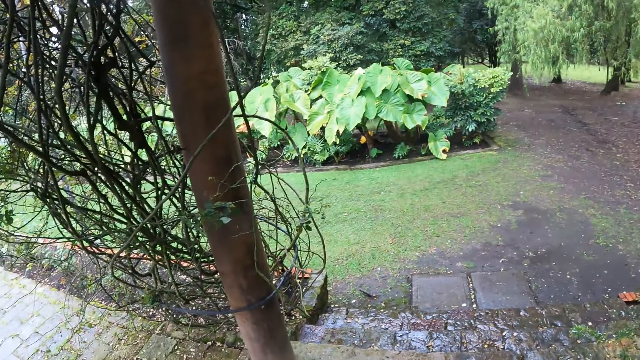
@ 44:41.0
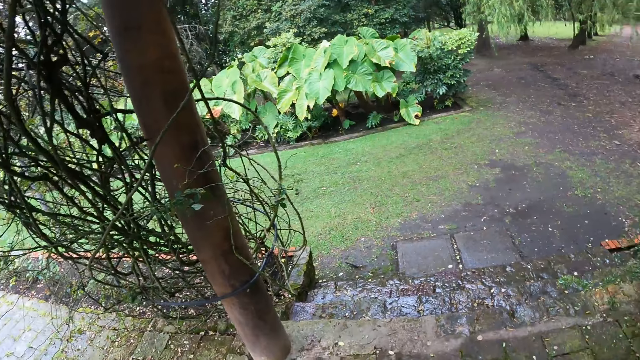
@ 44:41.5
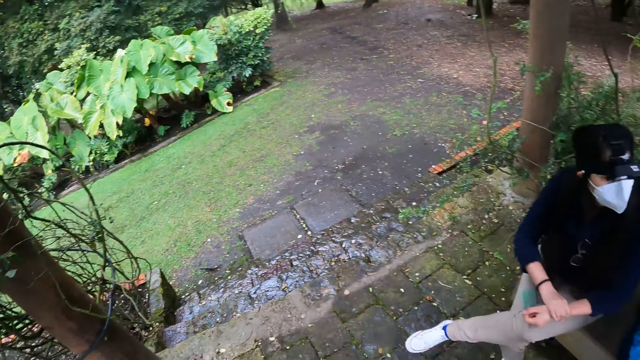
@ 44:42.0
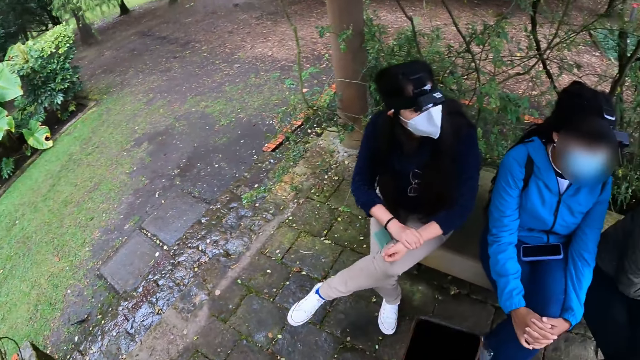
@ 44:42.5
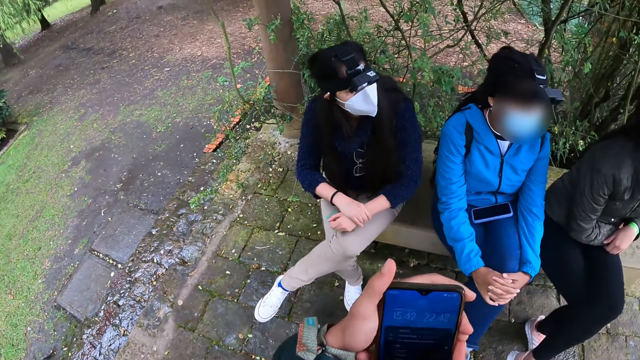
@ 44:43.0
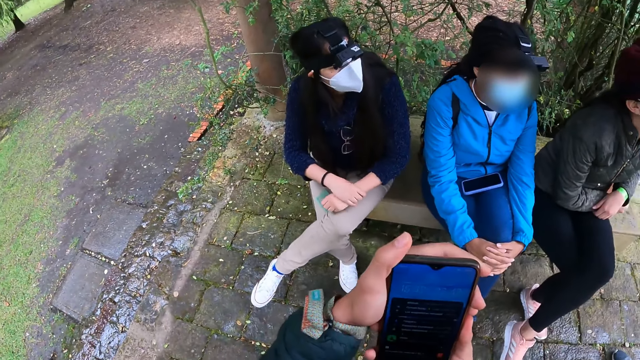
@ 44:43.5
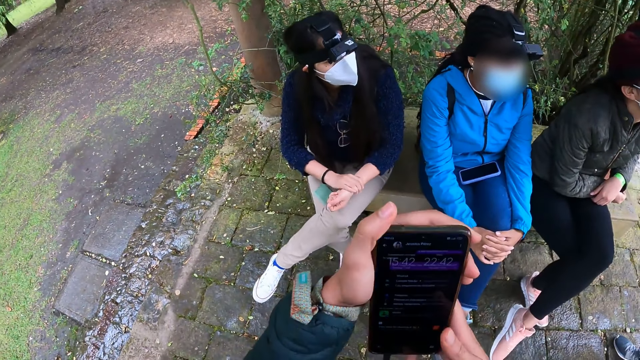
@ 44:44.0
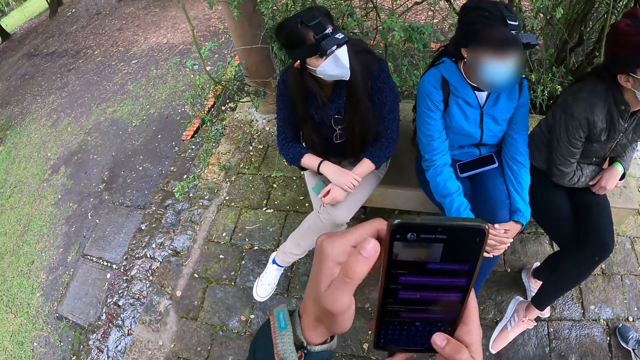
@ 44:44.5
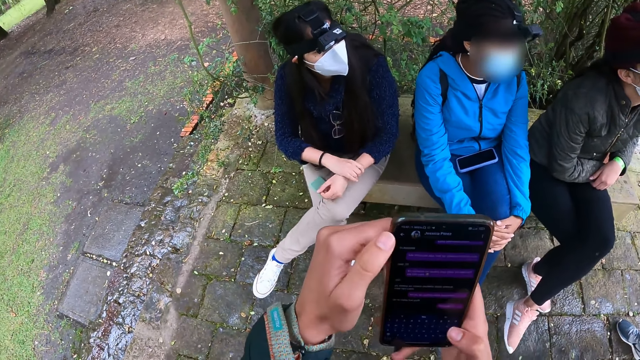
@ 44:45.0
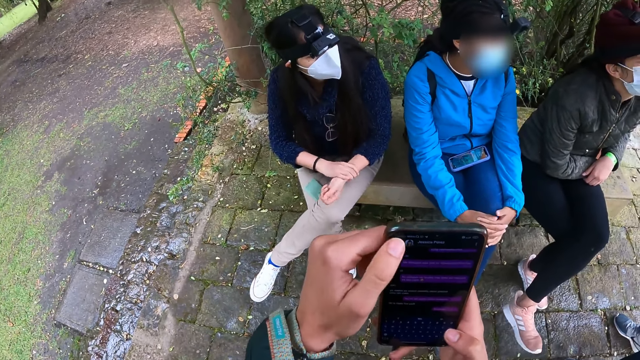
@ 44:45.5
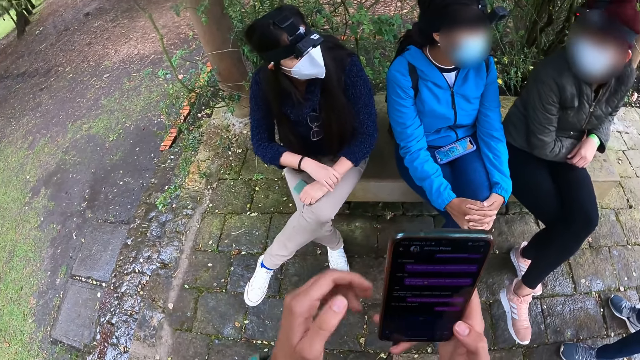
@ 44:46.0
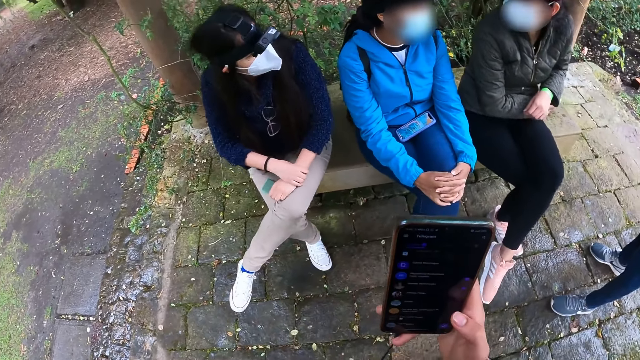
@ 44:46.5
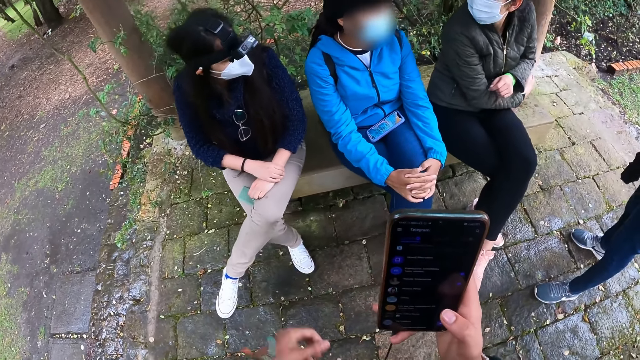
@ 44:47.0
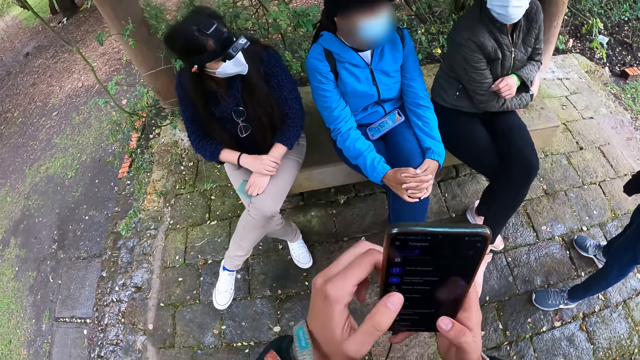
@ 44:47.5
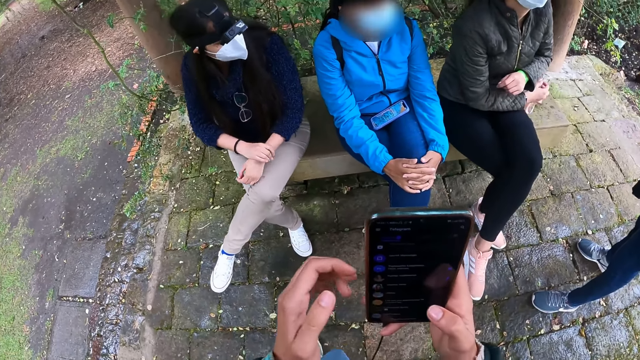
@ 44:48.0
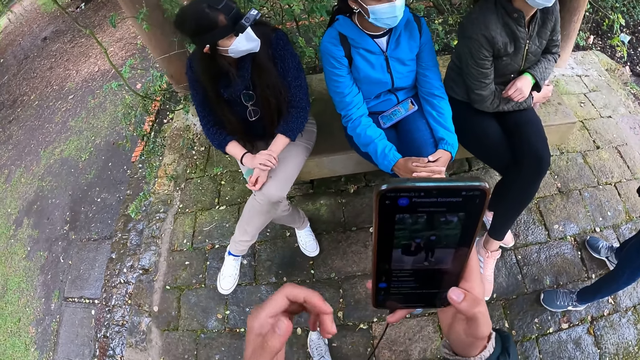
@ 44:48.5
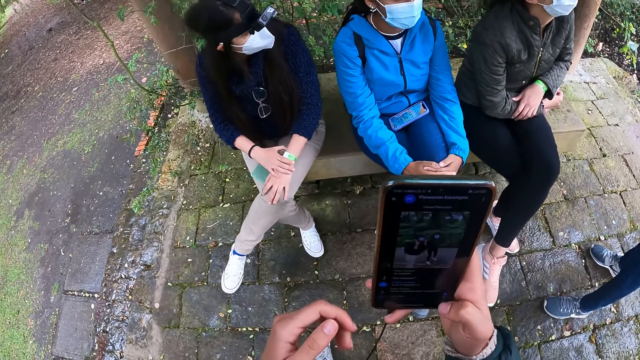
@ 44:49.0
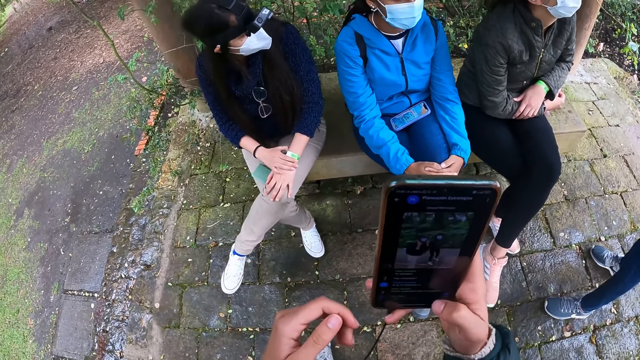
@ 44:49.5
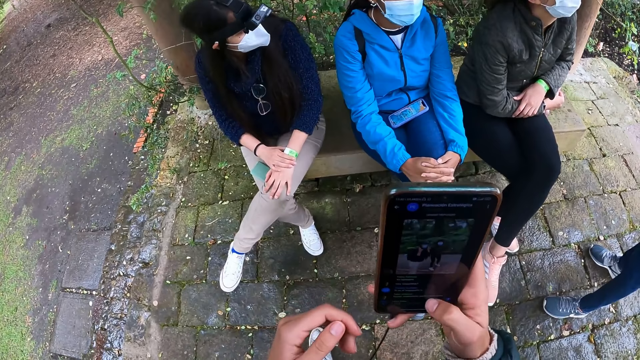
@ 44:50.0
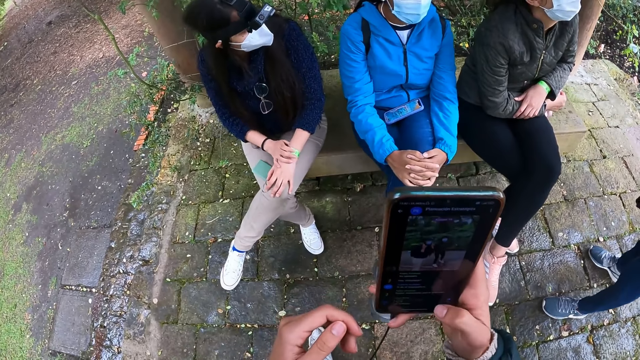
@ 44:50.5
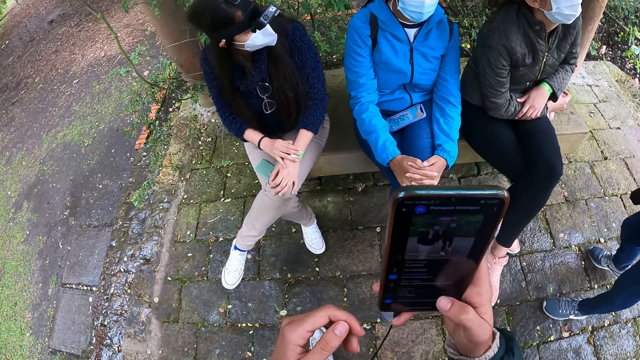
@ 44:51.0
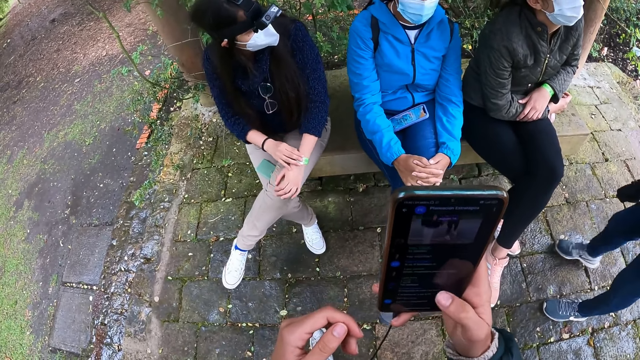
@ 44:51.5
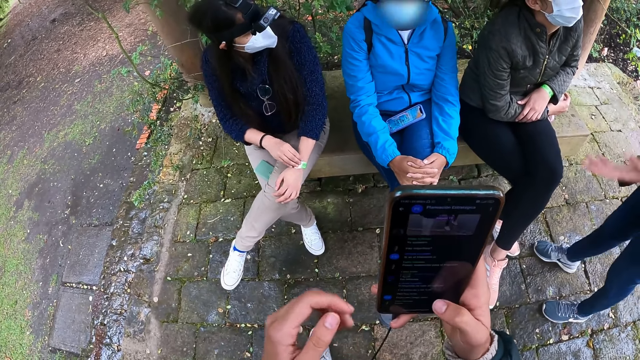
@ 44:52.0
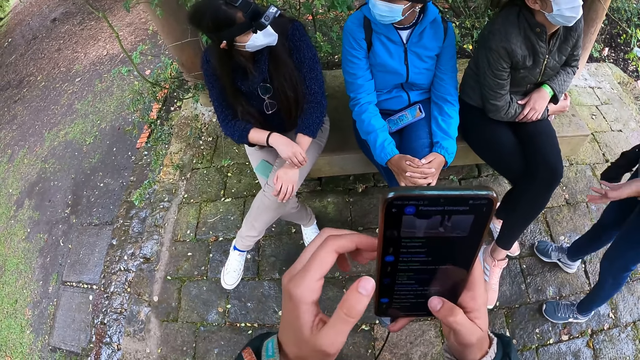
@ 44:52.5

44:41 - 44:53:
The camera wearer looks around. She operates a phone with both hands. She holds the phone with both hands, operates the phone with the left hand, holds the phone with the left hand, and presses the phone with the left hand thumb. She operates the phone with her right hand.

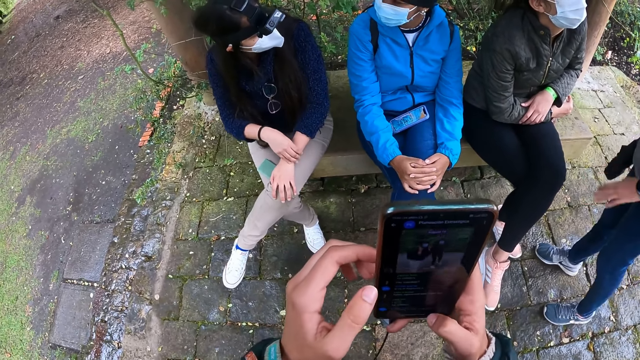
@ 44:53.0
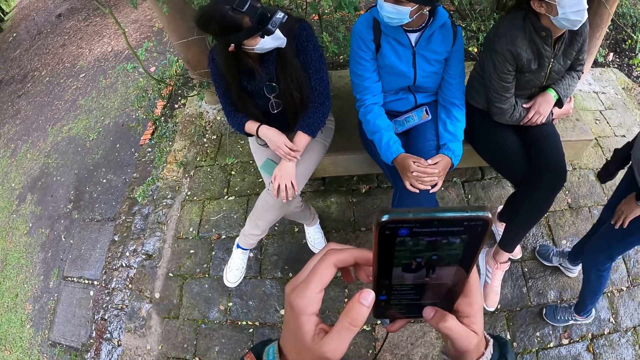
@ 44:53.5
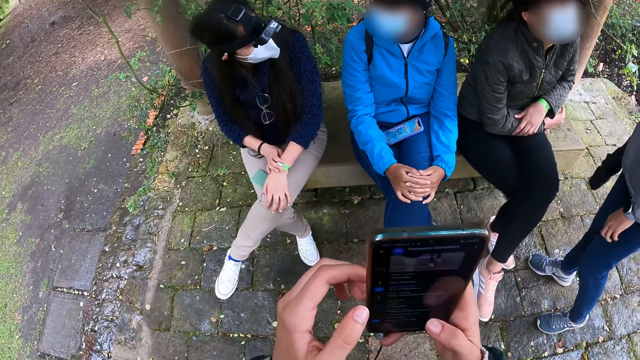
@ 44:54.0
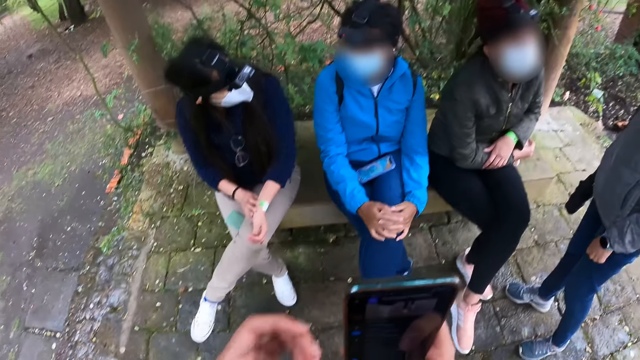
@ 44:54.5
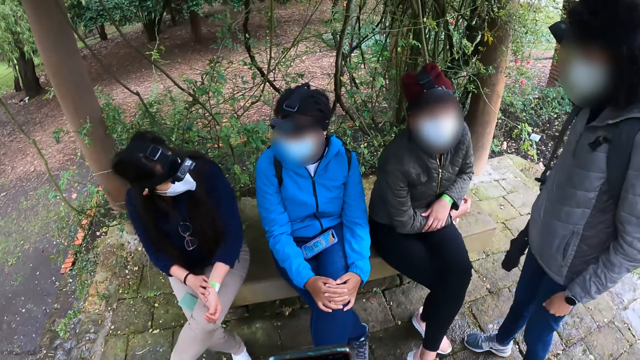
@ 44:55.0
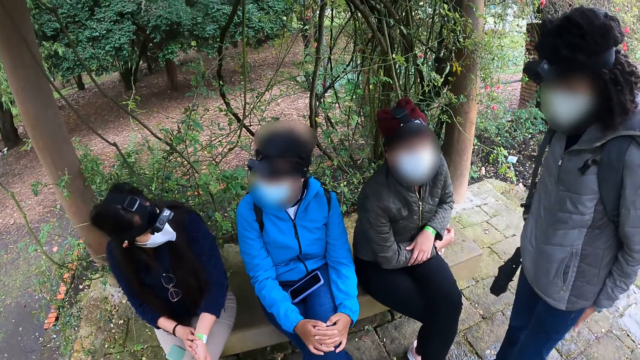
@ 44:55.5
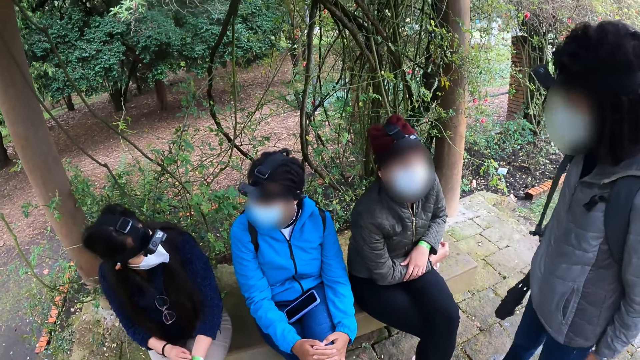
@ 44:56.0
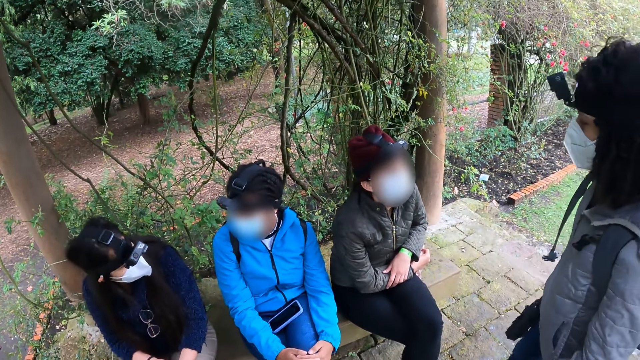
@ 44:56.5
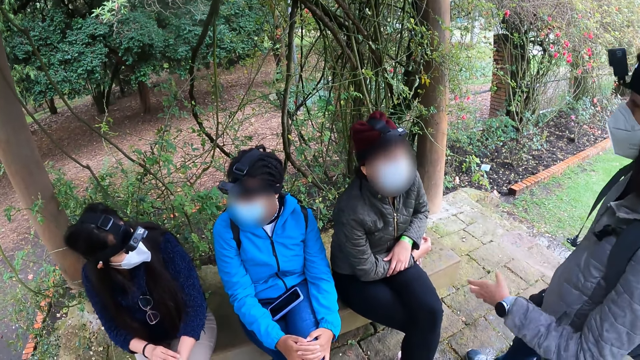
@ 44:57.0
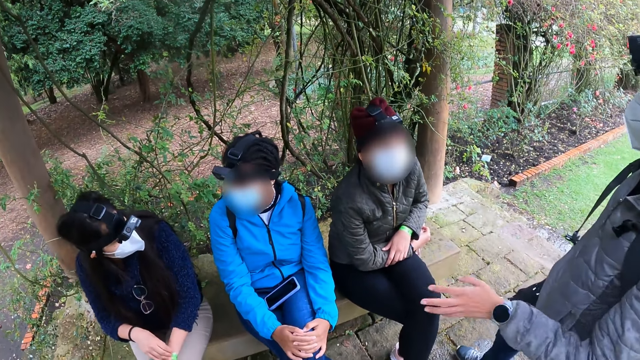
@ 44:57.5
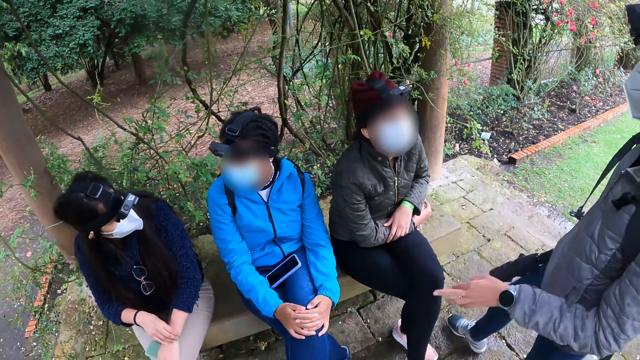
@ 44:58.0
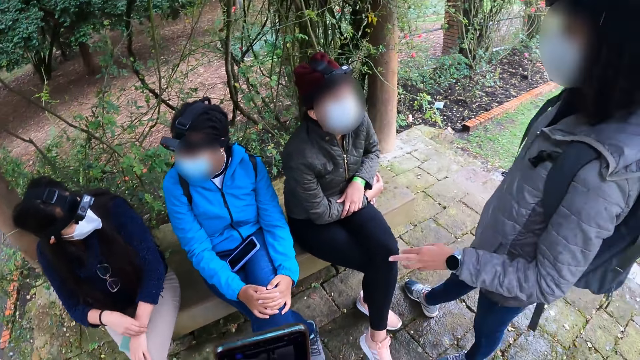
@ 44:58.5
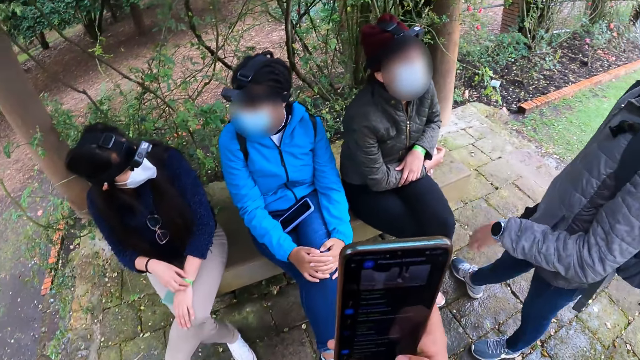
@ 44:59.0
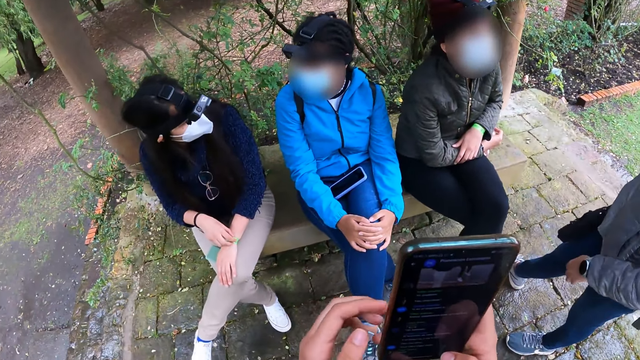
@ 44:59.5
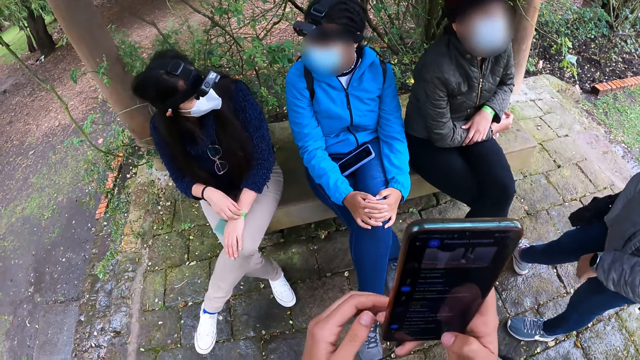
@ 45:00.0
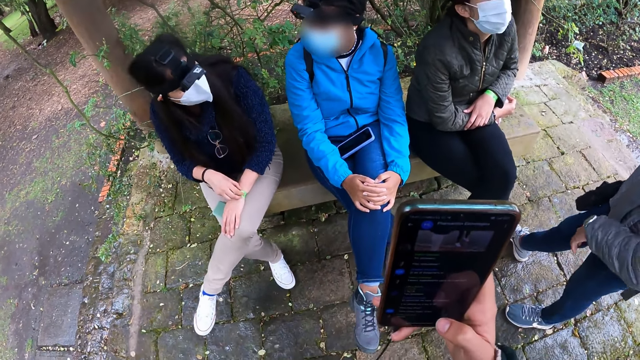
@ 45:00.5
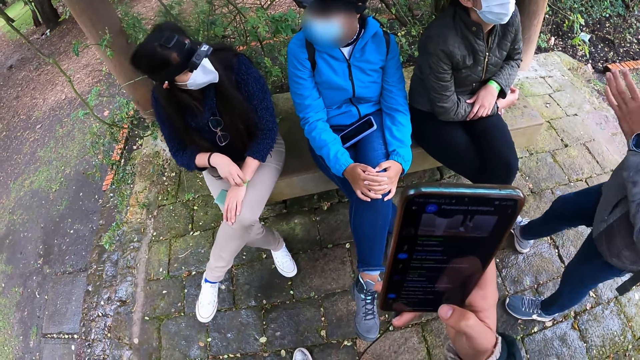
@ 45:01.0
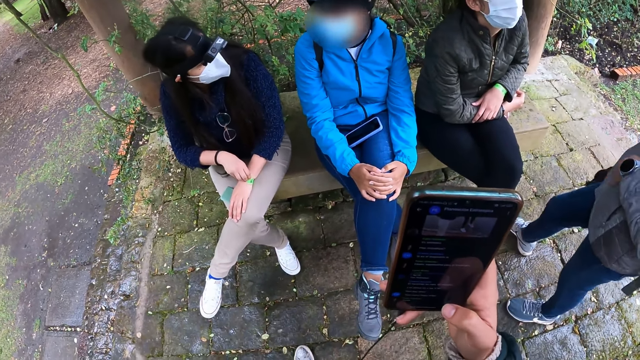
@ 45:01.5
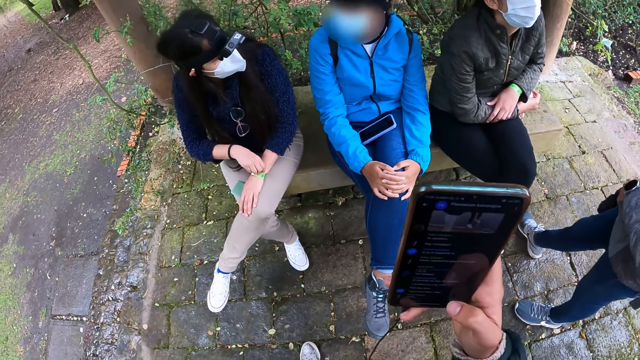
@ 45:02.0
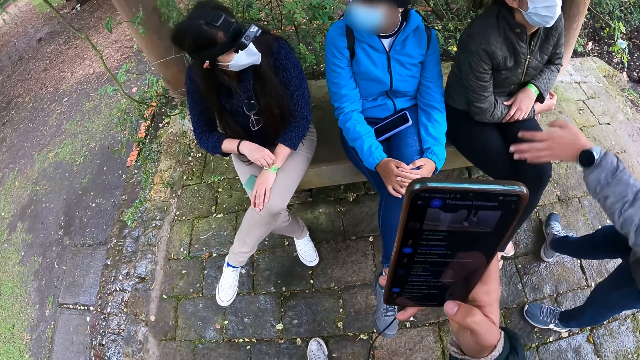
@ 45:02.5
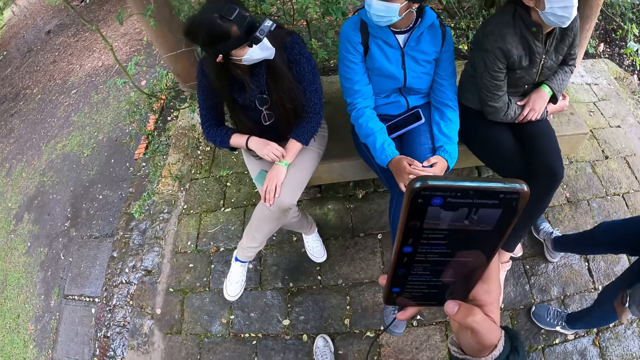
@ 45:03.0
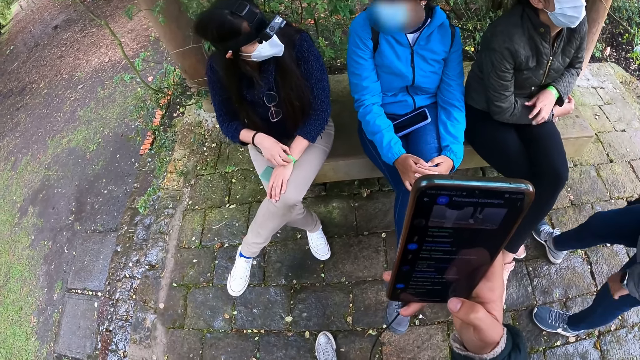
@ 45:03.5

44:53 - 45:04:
The camera wearer holds the phone with the left hand. The woman interacts with another woman. The camera wearer looks at four women. They lift the phone with the right hand, hold the phone with the left hand, and remove the left hand from the phone.
